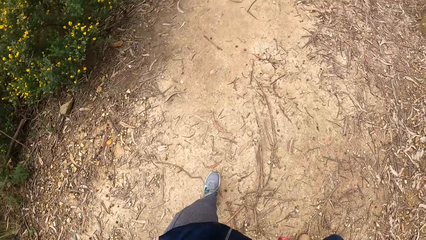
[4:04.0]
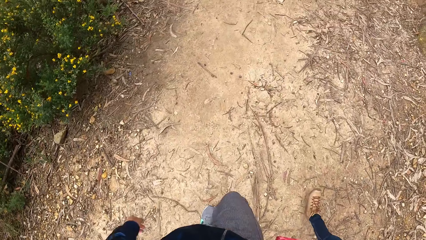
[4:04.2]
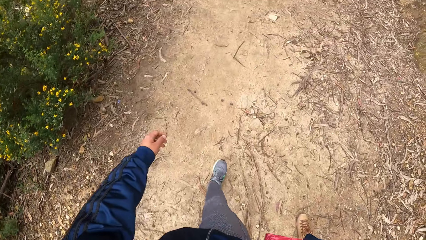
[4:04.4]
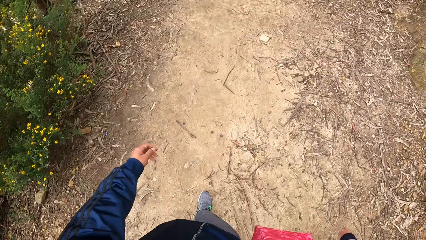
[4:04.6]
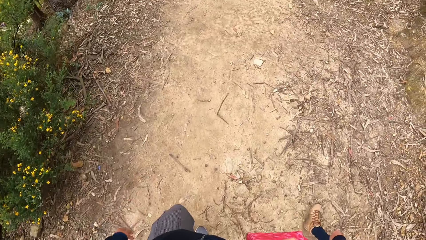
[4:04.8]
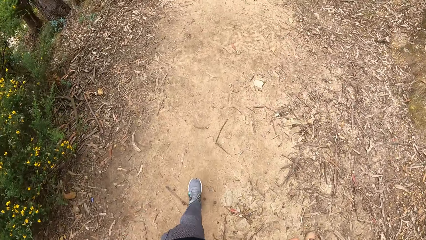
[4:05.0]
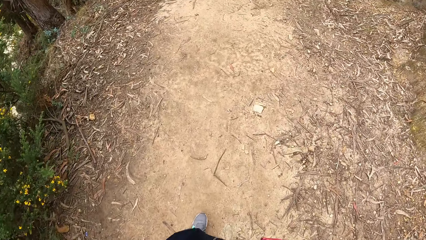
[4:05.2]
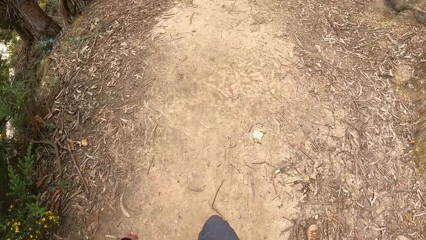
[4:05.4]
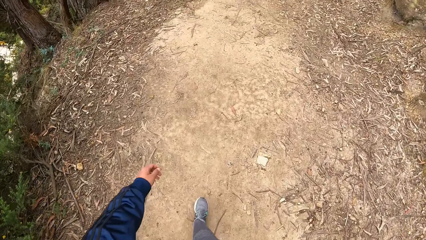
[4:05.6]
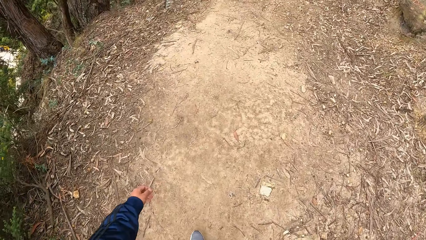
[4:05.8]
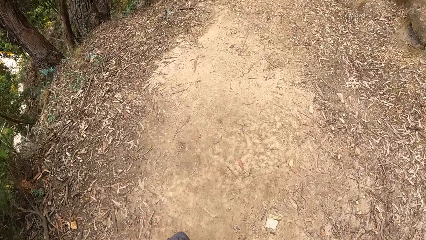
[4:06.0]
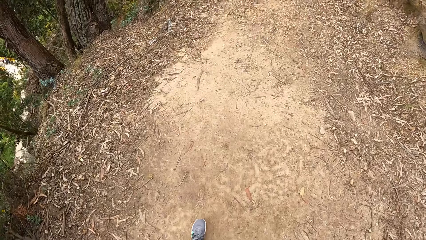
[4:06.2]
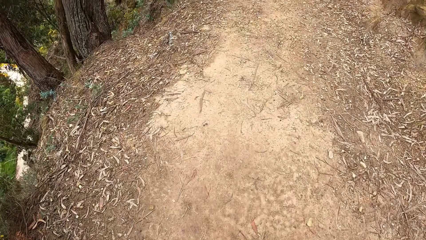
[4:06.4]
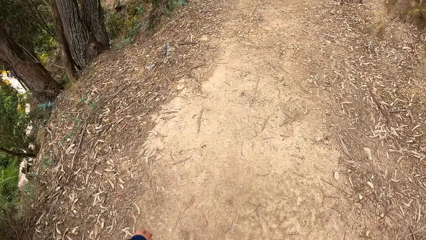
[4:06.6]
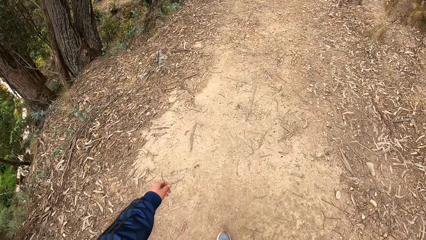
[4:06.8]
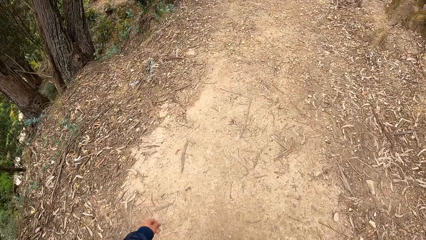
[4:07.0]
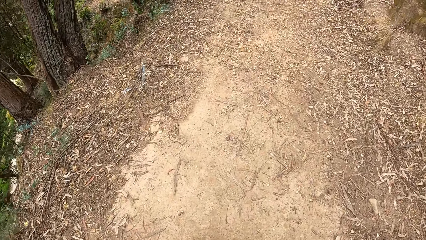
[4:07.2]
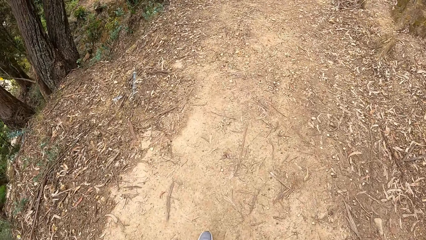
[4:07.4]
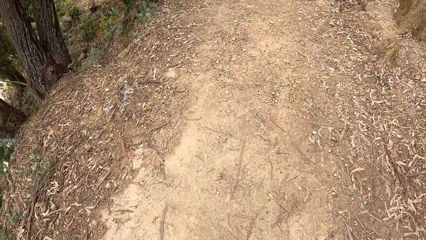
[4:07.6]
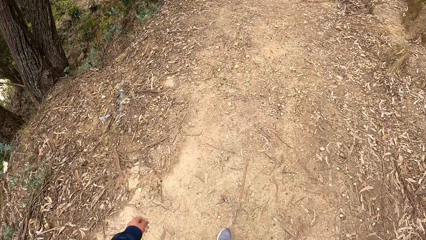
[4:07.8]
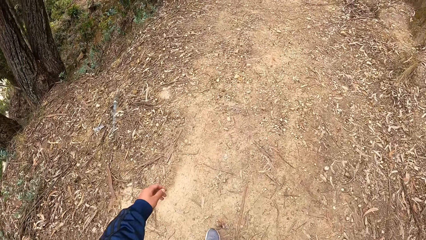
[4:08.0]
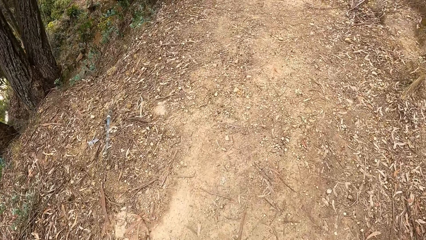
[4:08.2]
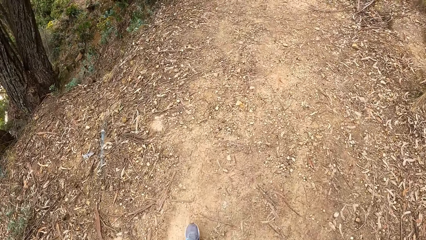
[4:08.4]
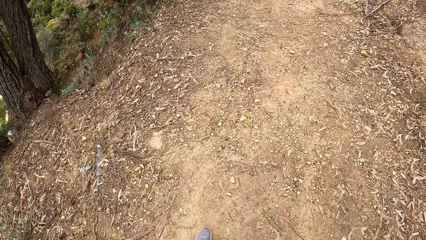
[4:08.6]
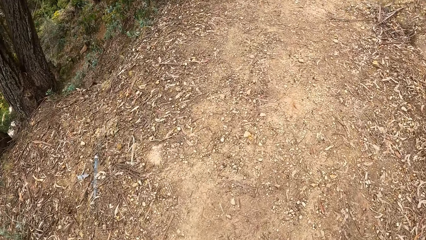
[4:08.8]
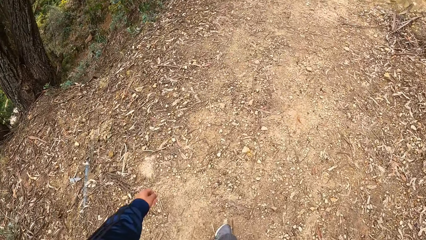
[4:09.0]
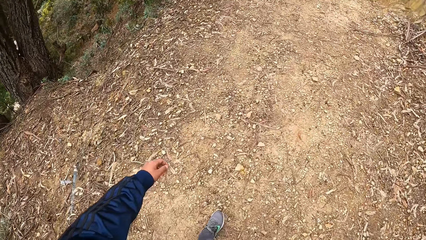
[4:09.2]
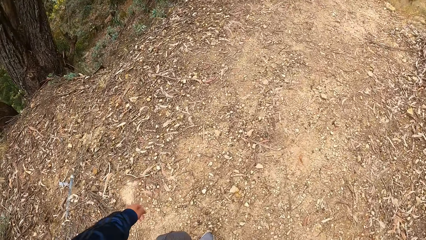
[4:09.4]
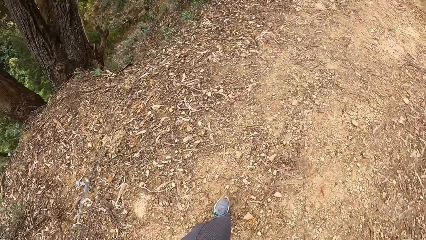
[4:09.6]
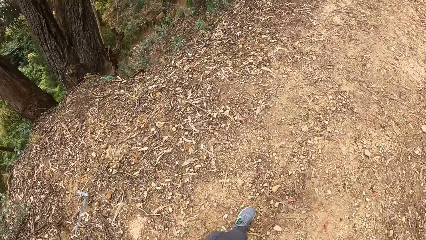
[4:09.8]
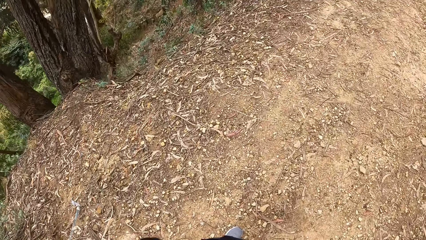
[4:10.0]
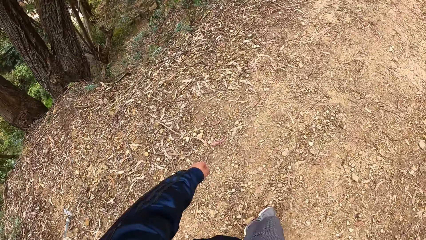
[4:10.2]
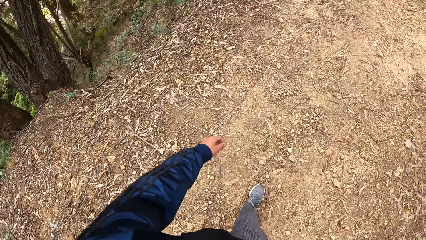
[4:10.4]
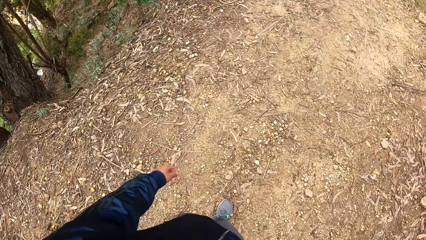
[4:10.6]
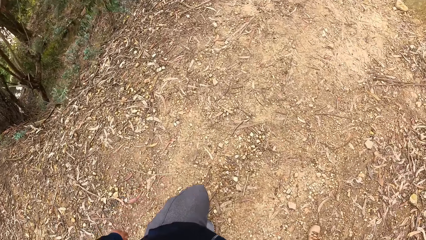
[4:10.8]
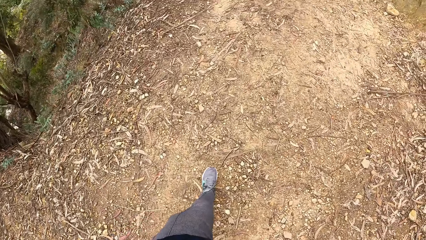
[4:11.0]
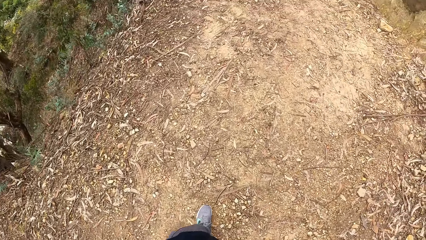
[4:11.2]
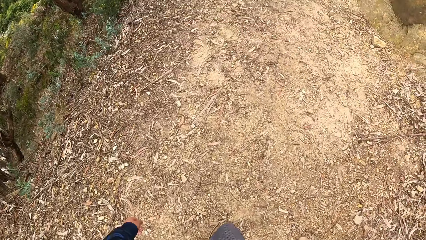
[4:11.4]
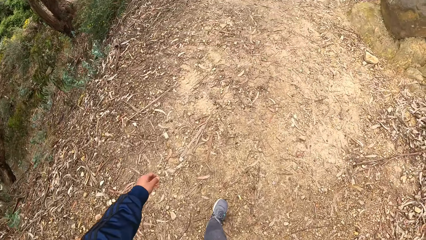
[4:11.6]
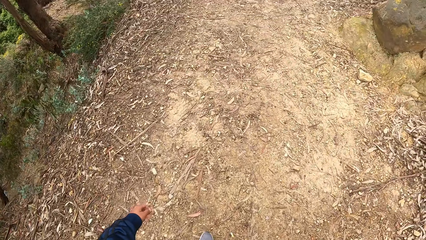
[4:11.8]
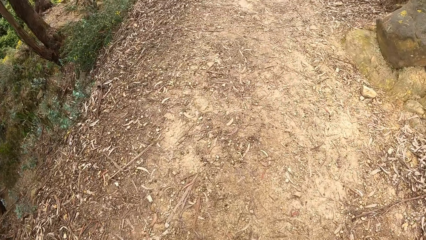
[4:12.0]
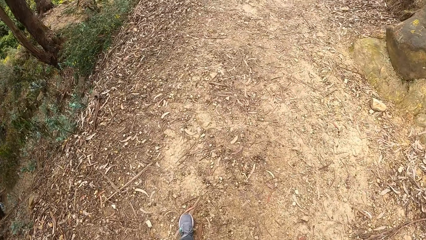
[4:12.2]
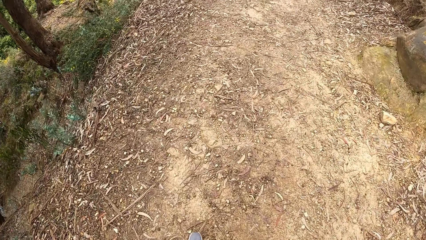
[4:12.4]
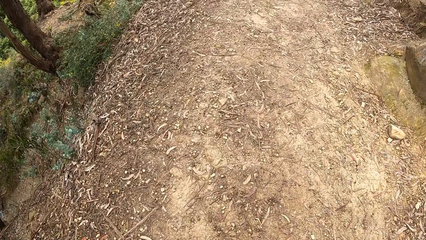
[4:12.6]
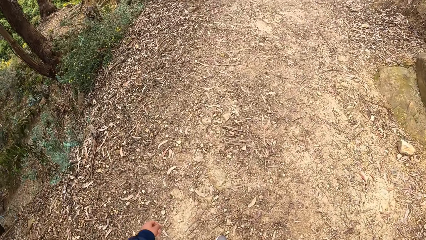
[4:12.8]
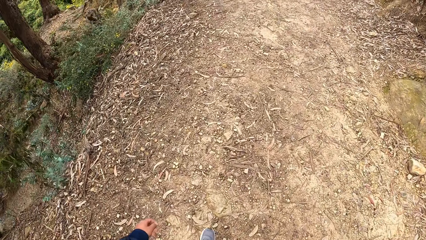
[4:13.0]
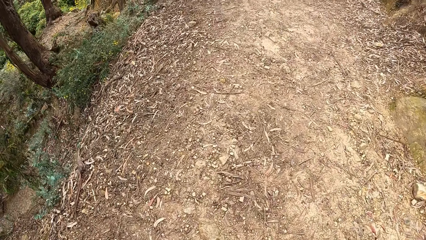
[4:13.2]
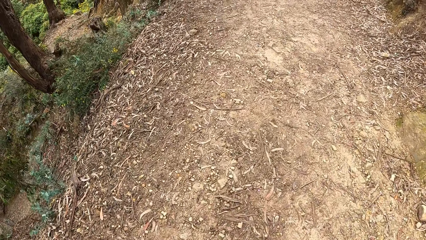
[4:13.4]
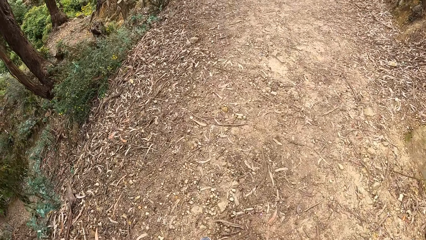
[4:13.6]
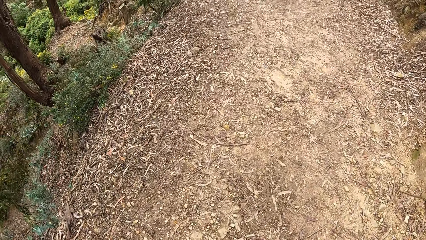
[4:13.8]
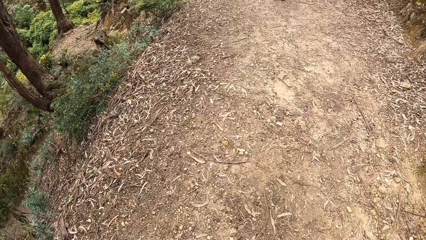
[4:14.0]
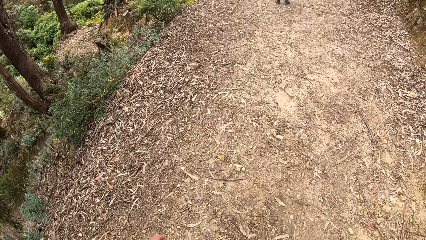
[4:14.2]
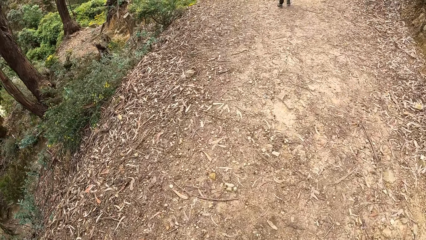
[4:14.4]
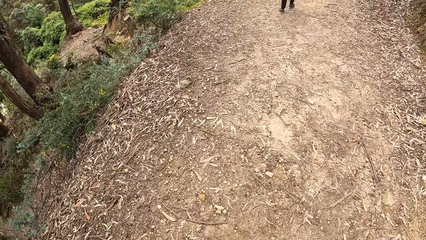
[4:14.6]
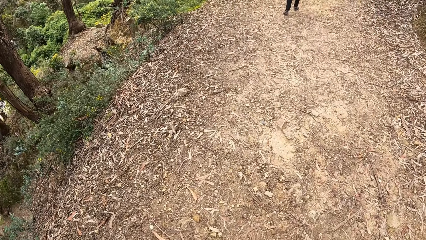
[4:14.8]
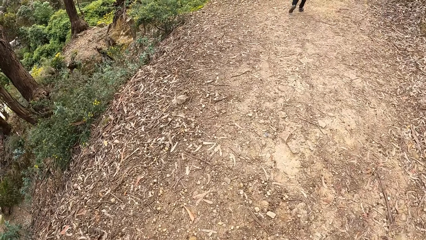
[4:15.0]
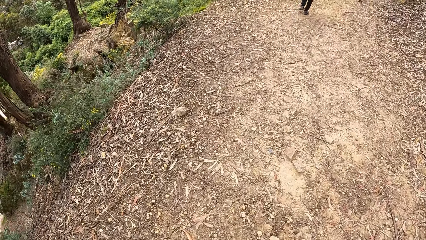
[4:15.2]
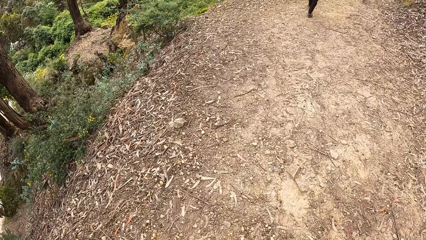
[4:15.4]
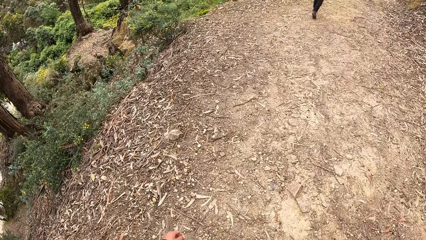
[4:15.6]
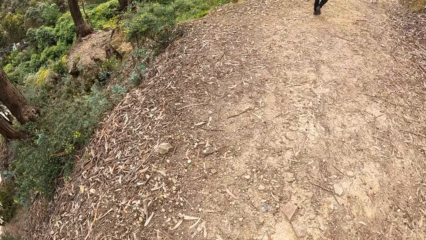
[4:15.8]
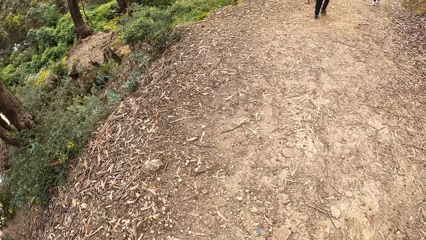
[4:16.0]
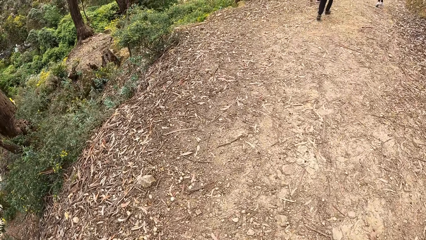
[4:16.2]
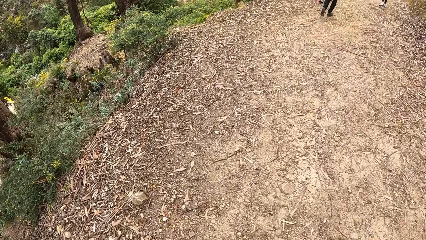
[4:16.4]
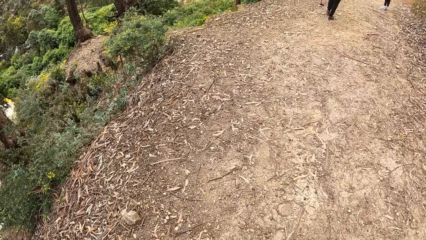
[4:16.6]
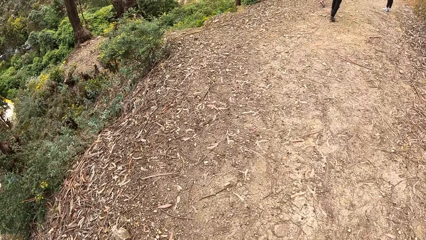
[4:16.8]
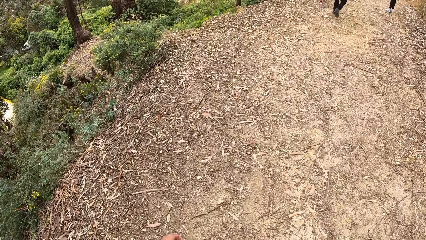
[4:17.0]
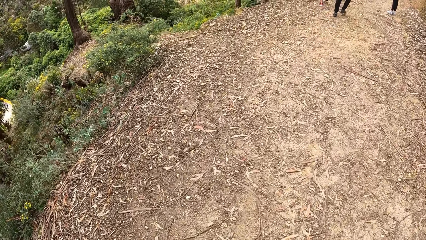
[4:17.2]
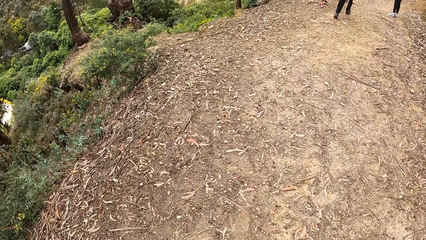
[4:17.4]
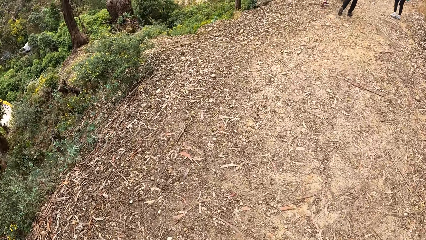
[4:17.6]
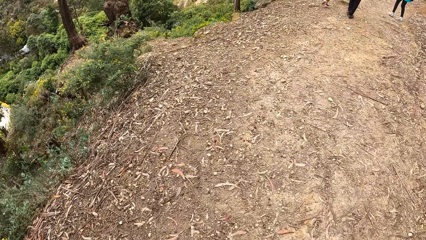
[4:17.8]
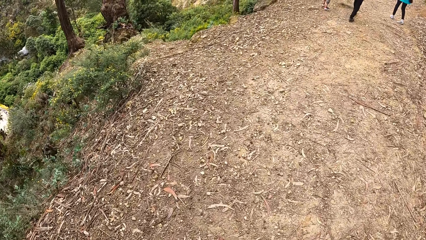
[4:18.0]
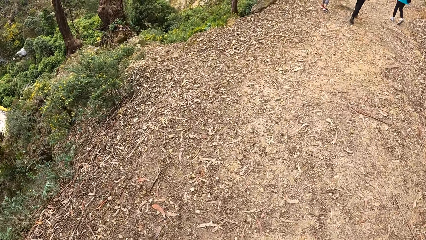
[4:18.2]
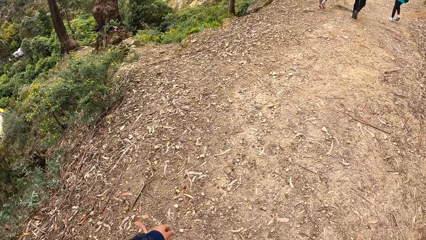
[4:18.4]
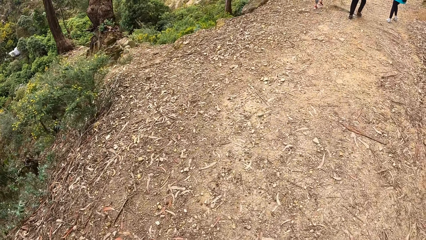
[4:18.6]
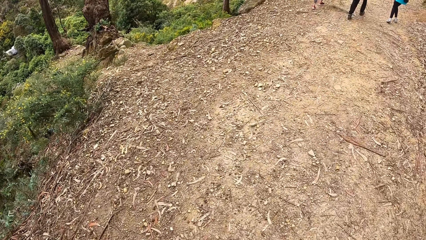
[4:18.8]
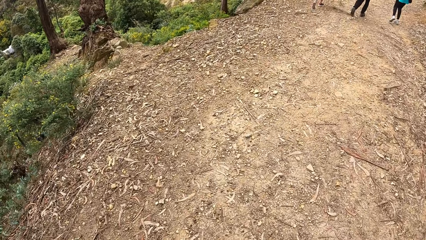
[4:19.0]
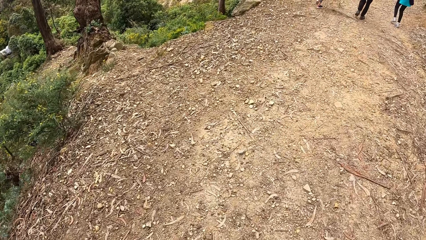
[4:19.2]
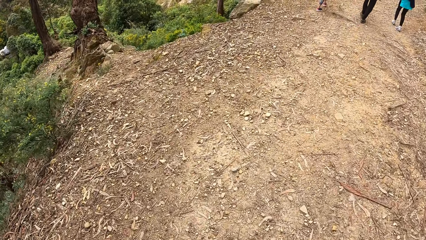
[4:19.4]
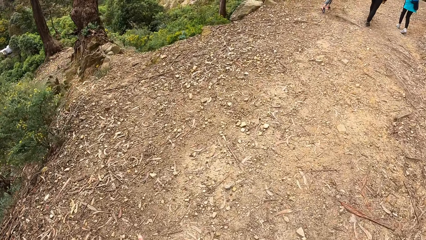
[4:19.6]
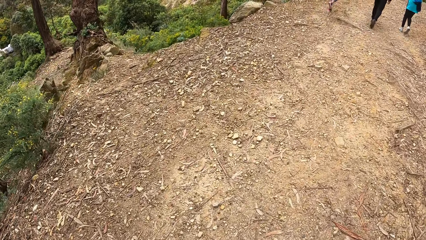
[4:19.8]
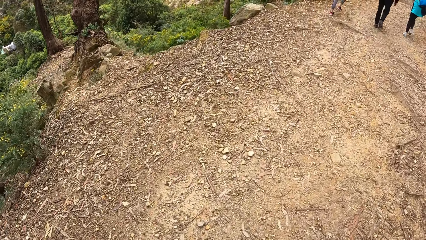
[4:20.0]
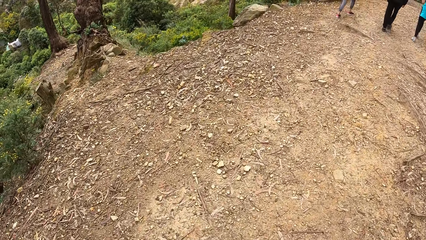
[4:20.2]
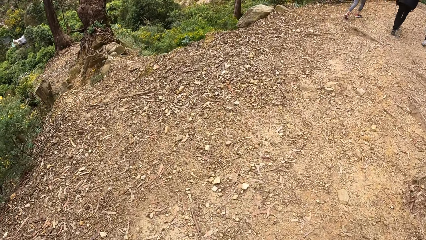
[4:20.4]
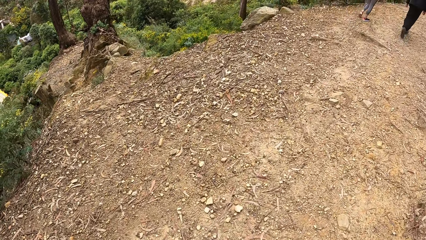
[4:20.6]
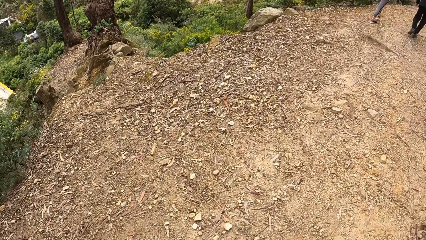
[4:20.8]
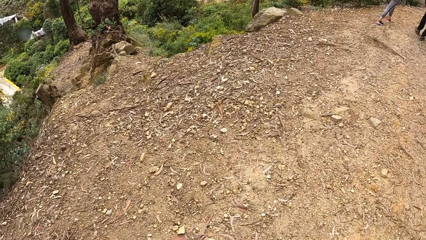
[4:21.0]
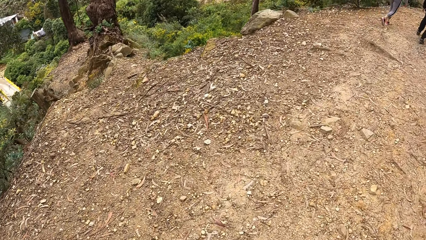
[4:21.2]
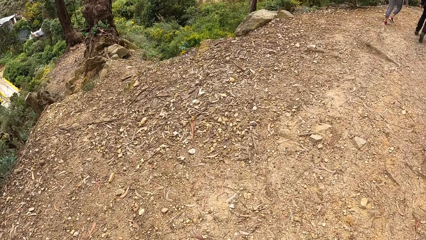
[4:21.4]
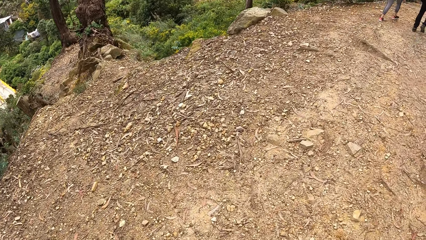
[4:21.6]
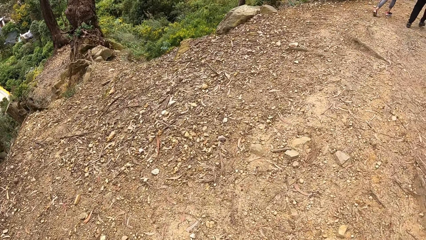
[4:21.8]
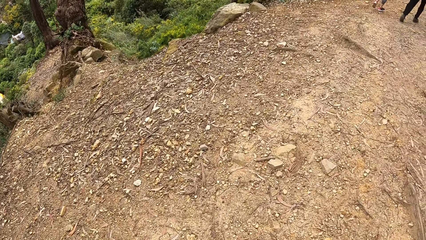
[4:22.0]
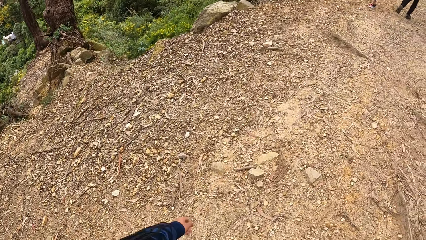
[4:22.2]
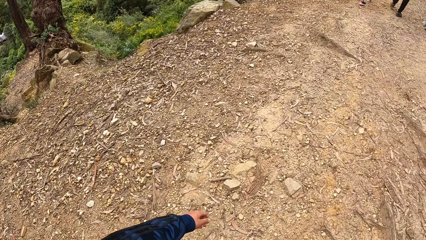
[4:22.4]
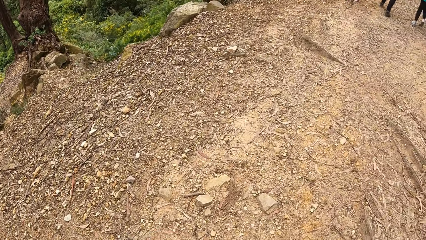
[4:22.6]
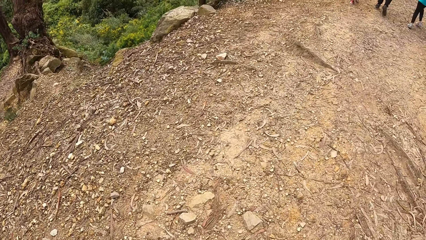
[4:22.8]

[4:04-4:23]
The camera wearer looks sideways. They look in front.
